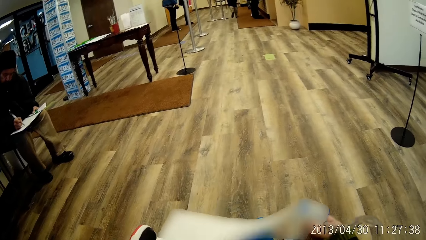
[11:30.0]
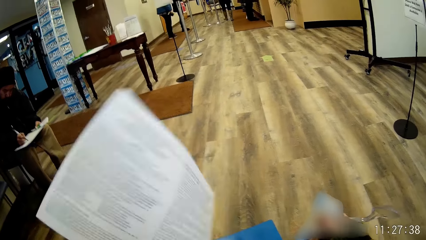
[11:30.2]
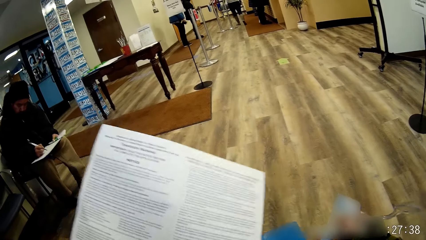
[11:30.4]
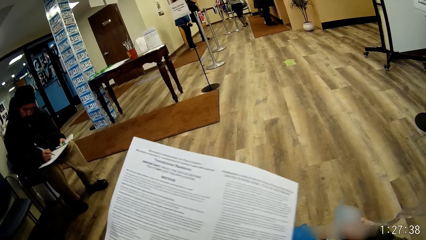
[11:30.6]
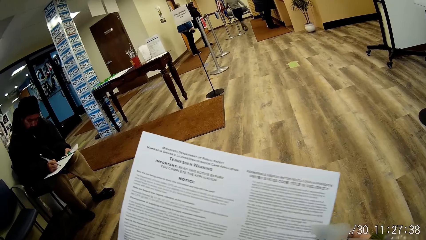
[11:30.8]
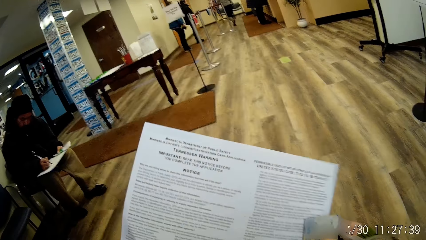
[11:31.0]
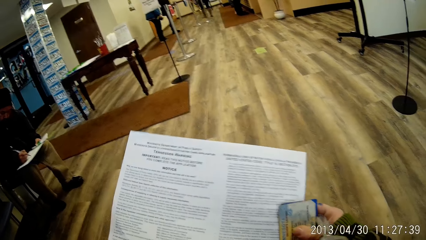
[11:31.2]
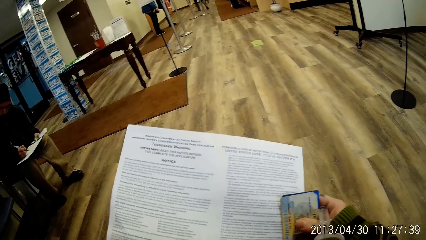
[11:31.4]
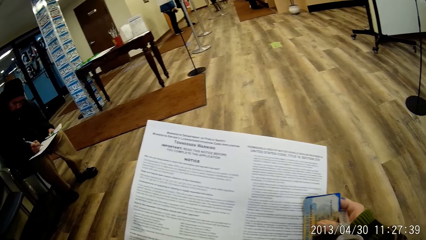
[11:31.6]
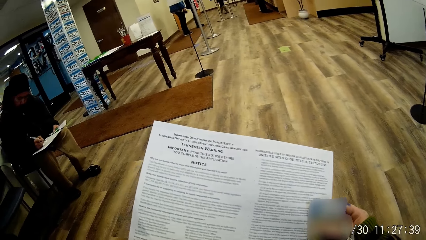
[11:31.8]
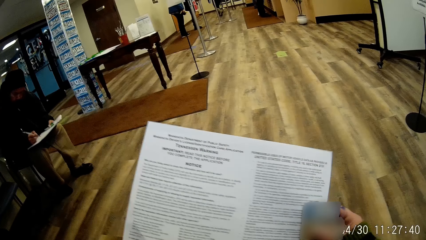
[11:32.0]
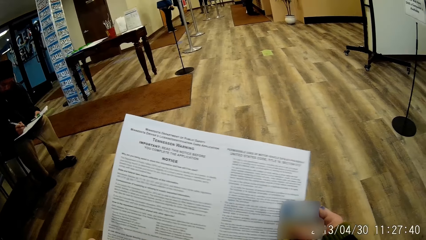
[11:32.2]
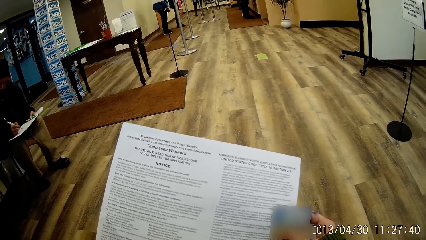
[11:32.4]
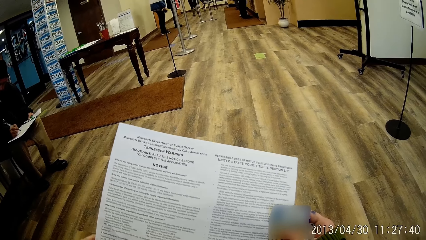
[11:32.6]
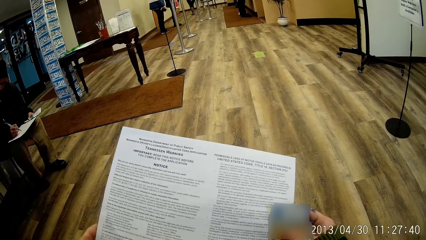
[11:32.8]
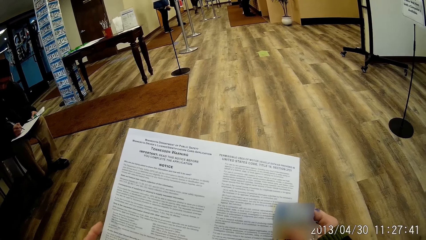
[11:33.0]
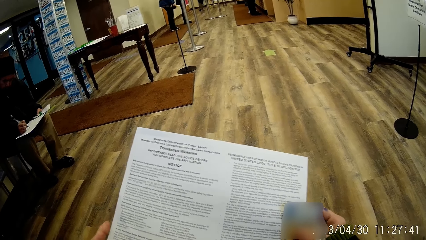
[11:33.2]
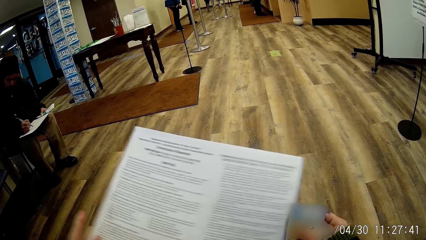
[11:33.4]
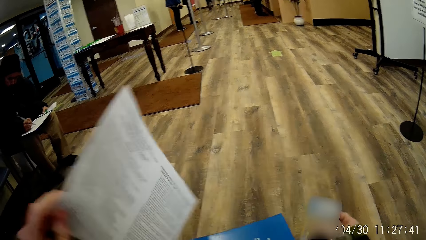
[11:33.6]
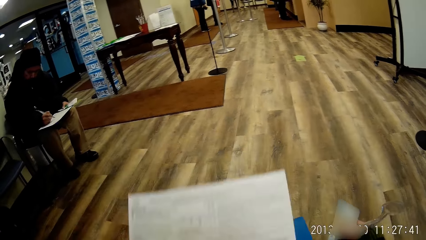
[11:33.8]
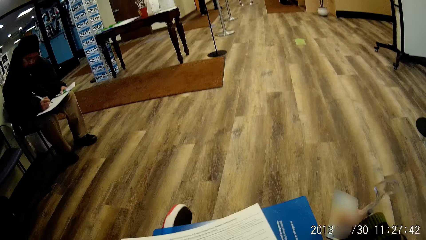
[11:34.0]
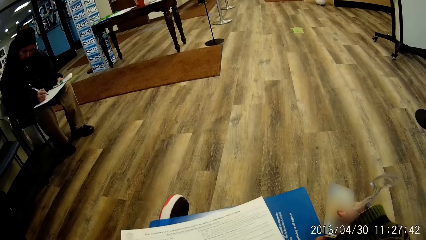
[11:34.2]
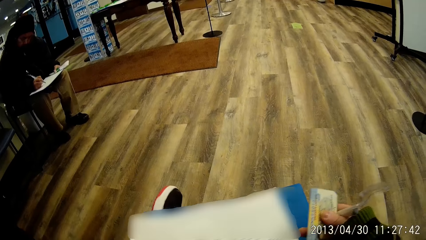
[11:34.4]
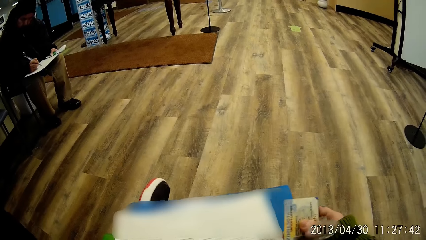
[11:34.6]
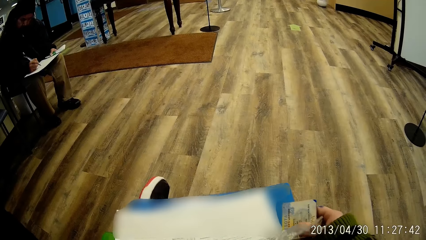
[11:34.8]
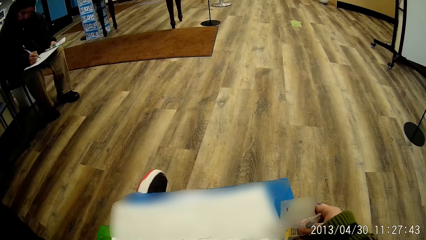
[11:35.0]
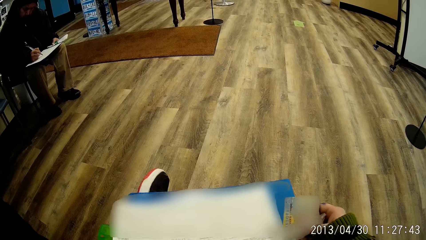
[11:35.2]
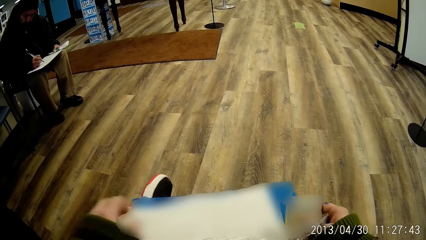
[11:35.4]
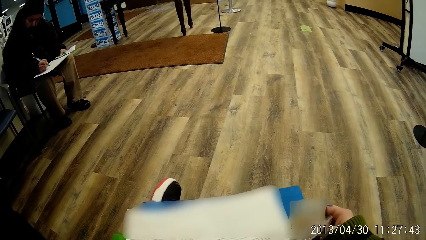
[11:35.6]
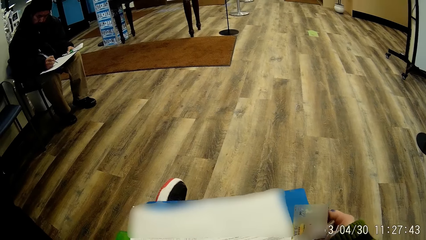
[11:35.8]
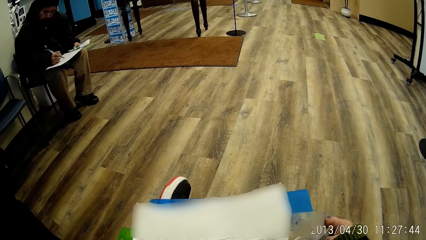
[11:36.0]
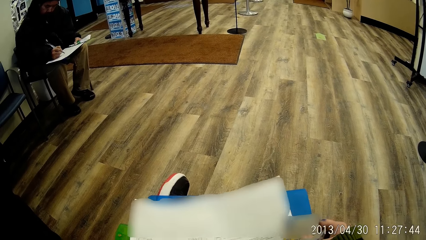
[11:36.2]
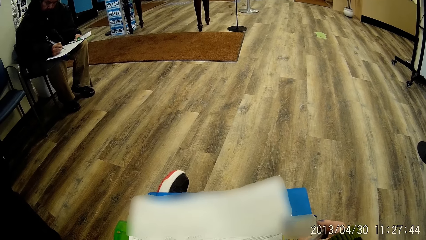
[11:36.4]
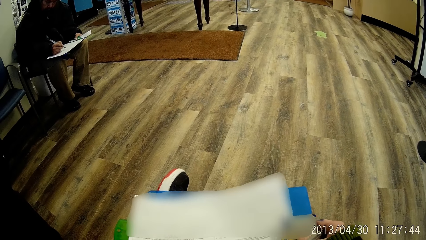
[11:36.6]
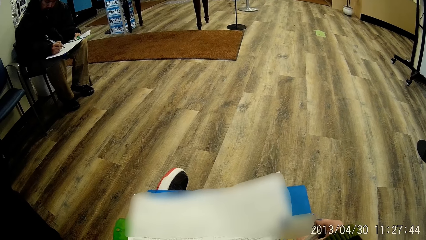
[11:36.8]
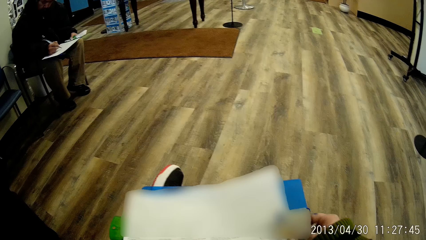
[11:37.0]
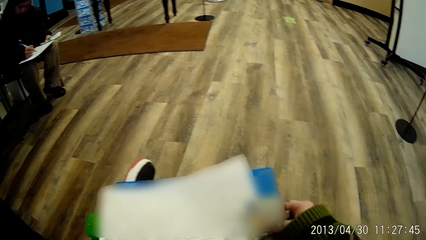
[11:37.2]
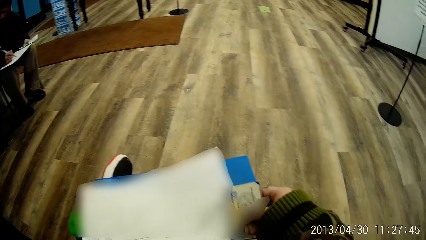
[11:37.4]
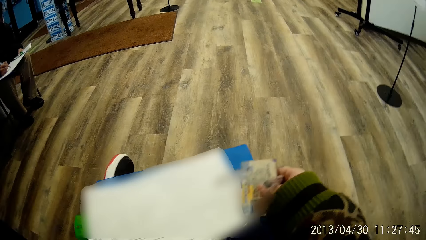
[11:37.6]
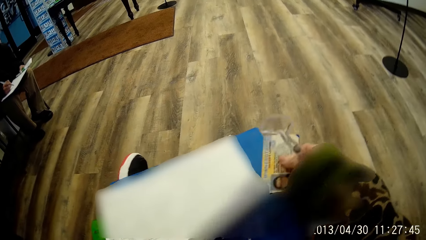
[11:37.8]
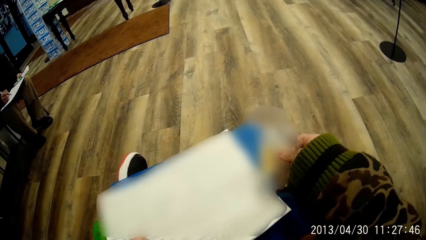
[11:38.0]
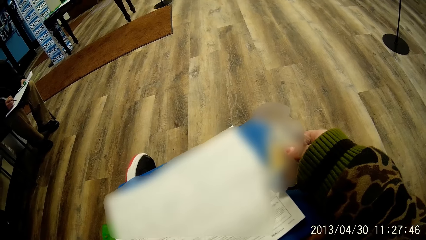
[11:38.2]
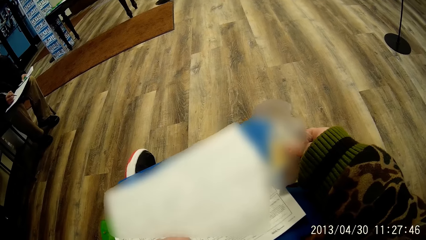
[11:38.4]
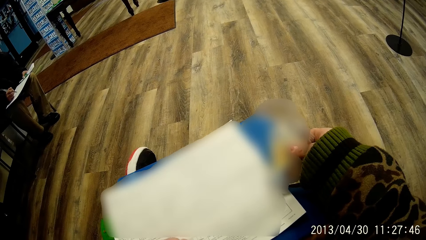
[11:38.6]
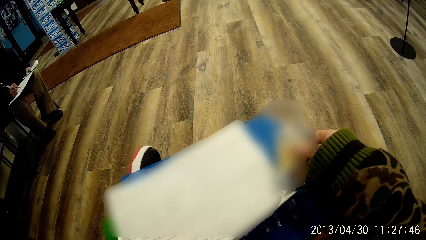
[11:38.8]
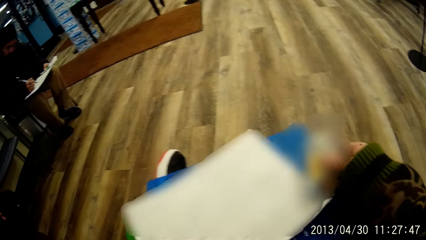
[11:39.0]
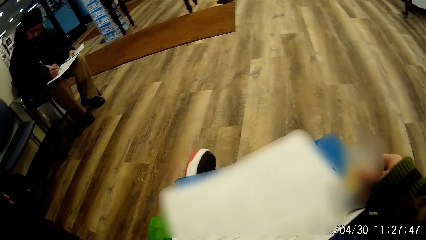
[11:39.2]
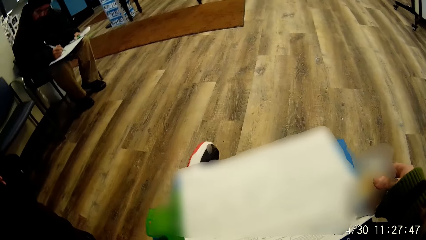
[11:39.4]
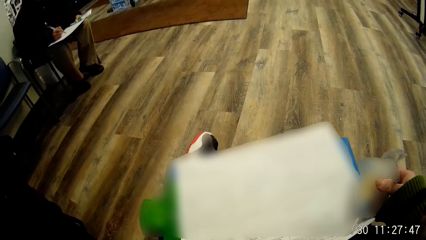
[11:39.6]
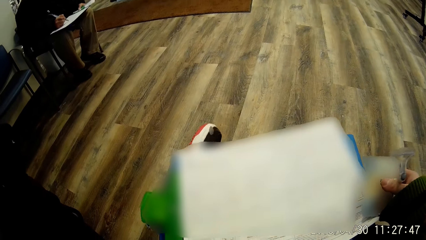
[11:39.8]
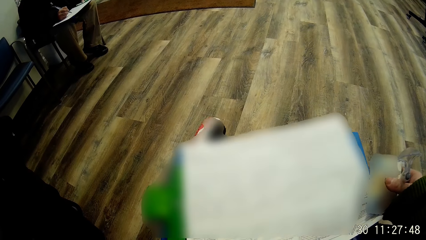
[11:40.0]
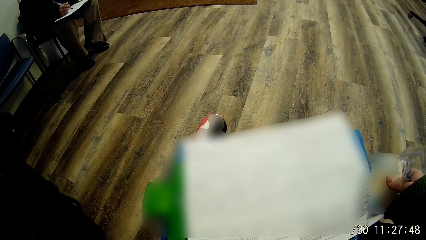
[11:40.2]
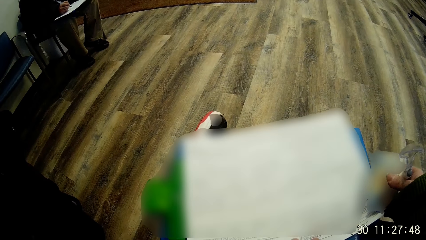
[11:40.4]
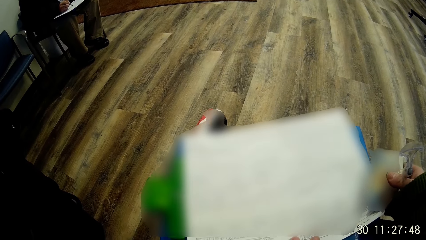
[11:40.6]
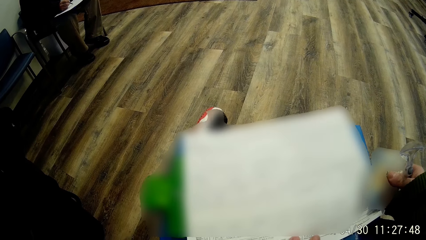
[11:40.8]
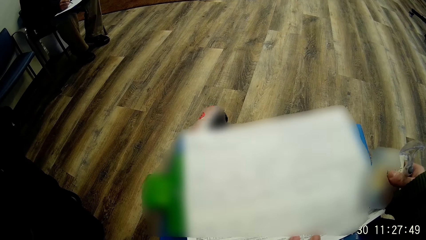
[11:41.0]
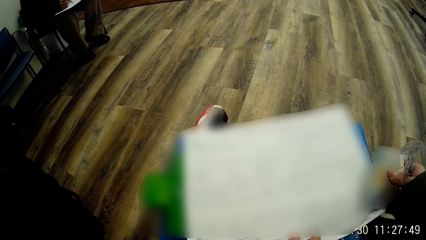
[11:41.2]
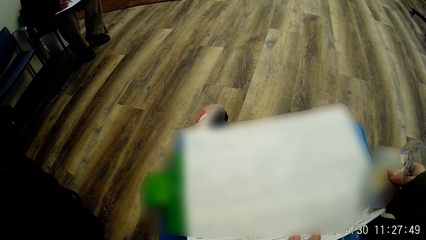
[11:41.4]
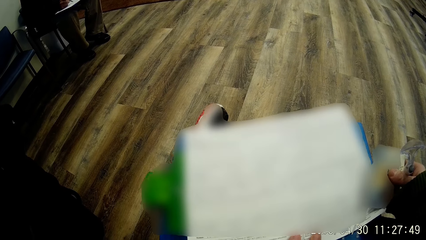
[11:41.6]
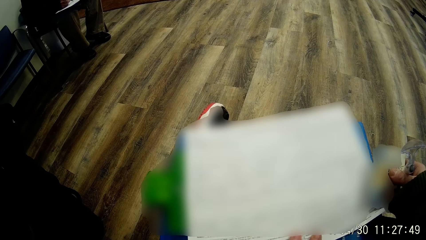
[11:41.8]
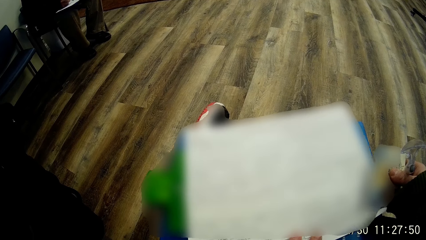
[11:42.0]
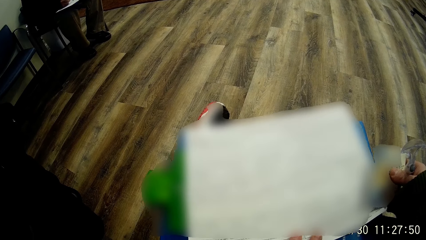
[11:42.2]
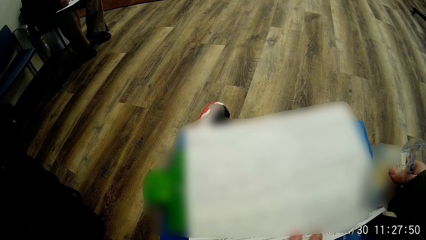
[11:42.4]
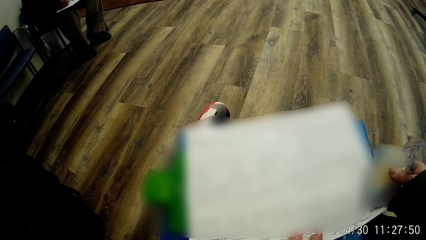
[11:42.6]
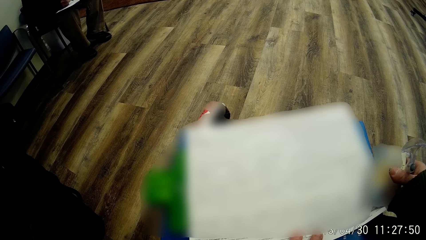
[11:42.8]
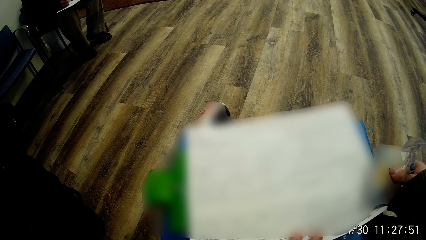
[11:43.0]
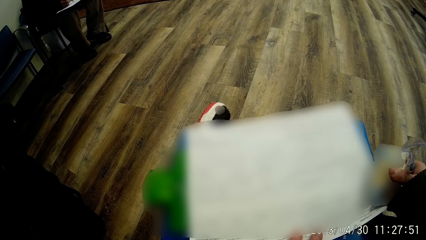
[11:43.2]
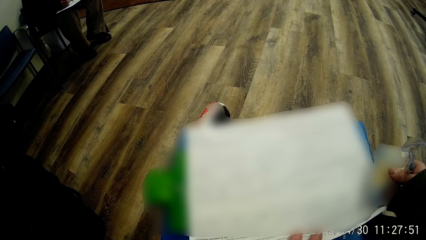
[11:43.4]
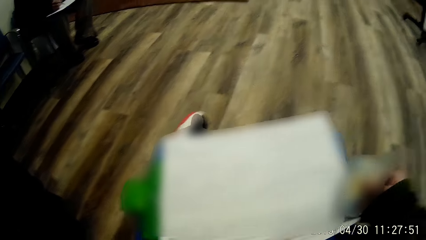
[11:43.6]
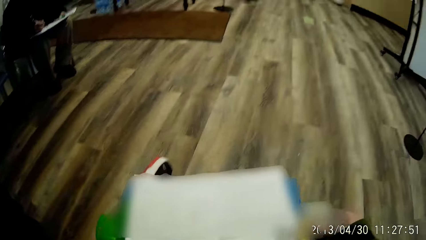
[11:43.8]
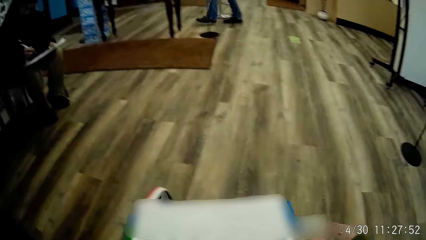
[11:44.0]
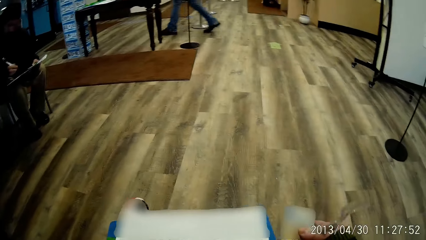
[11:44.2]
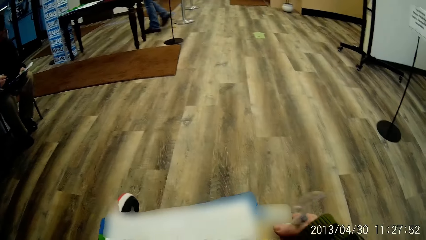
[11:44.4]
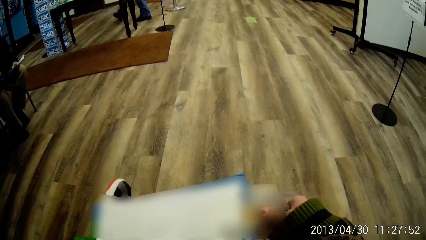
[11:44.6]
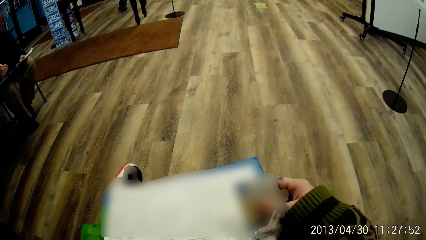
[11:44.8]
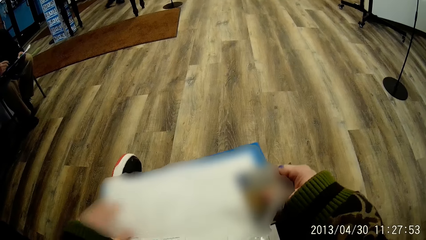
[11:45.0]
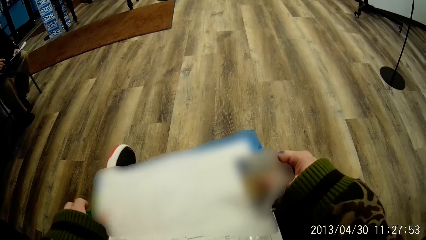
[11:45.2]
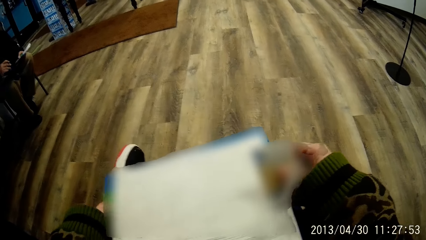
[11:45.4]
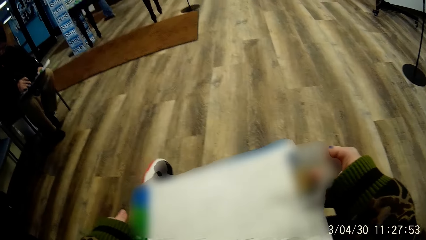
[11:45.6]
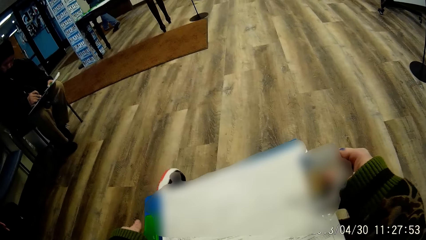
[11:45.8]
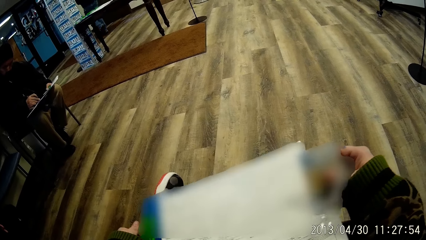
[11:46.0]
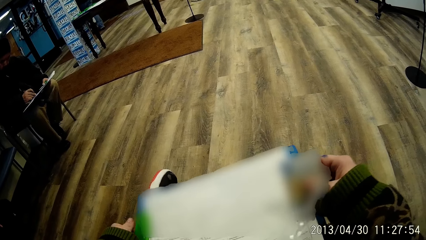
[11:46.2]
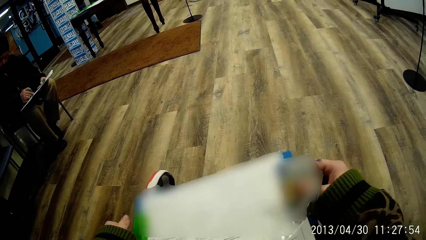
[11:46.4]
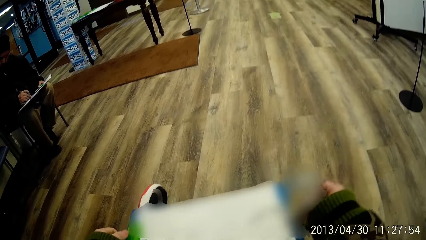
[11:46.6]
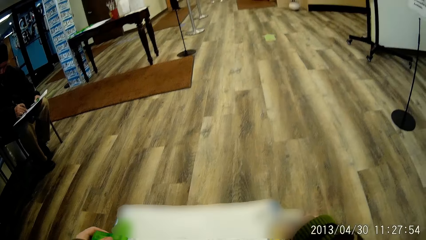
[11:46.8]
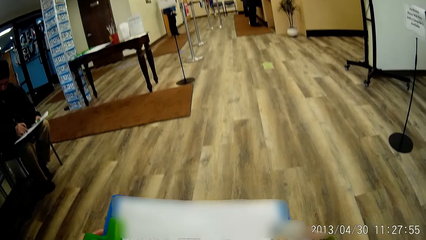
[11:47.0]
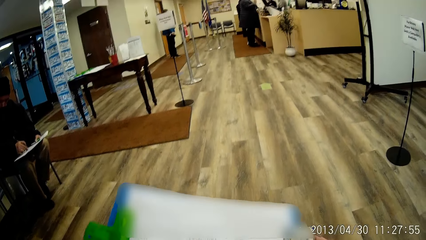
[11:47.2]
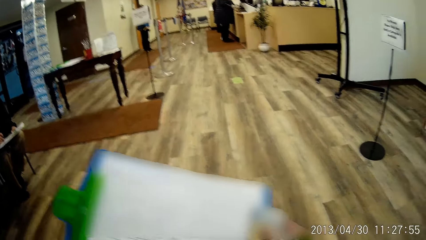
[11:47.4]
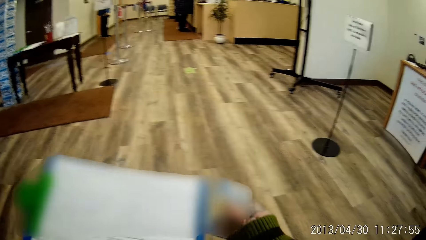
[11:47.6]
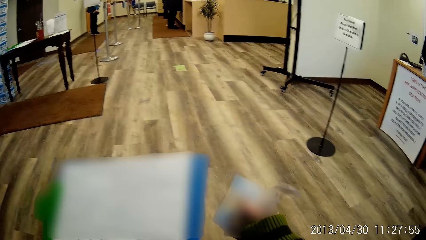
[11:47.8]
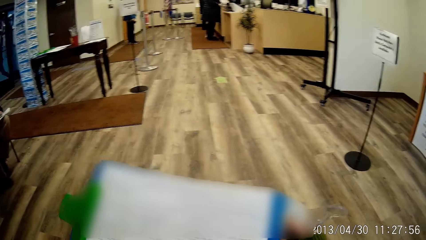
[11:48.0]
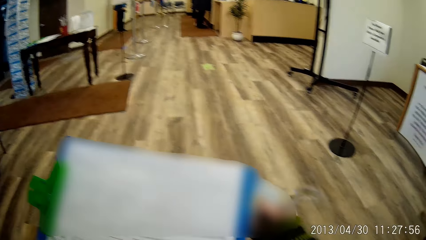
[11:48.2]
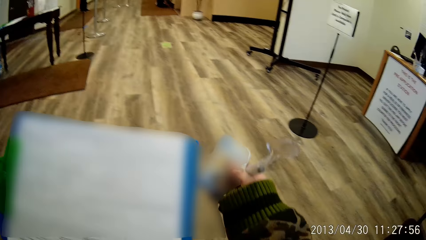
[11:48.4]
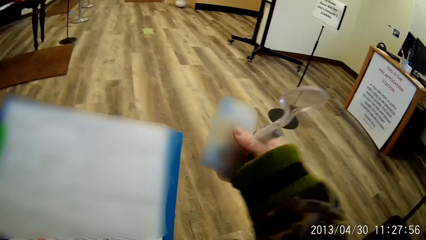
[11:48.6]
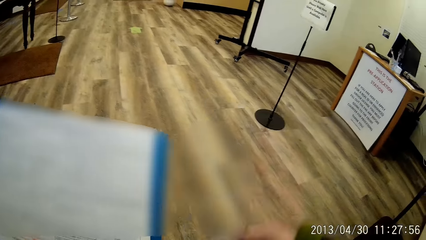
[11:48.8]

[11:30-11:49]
The camera wearer flips the form with his left hand. He stares at the paper. He flips a page. He drops the form on the notepad with his left hand. He stares at the paper. He fixes the form into the notepad with both hands. He carries the notepad with both hands. He raises the papers.
